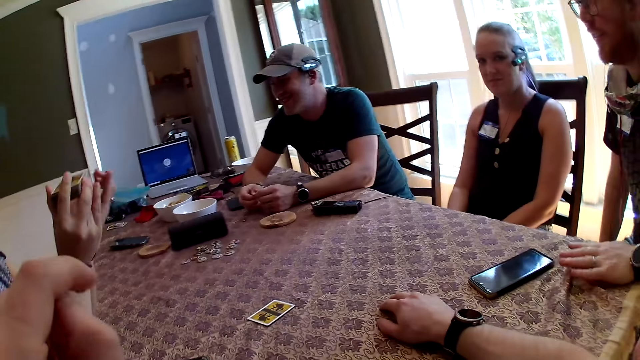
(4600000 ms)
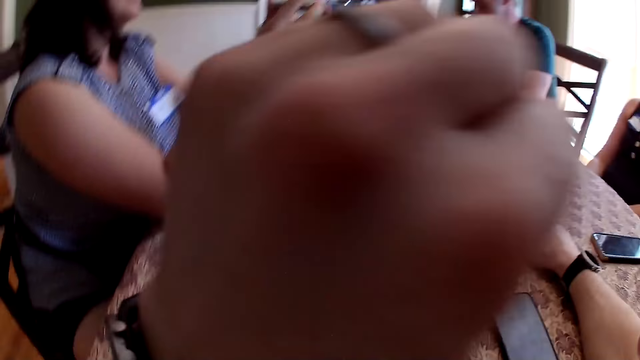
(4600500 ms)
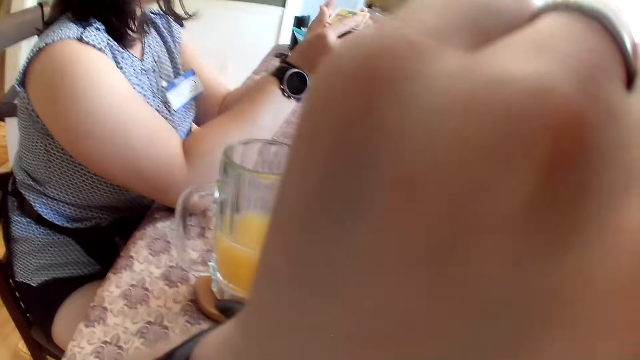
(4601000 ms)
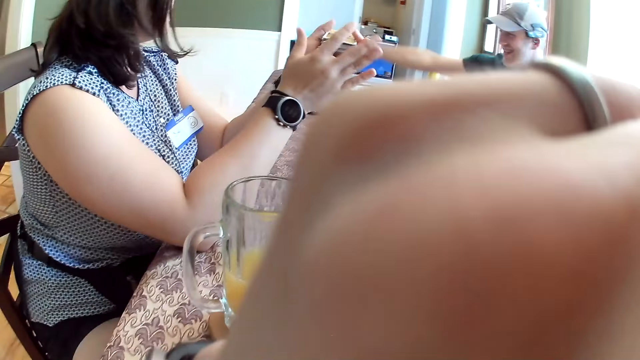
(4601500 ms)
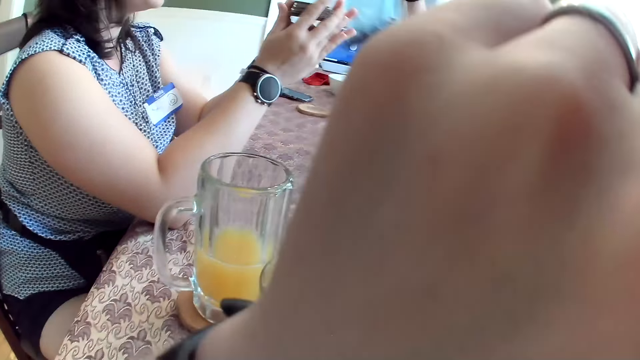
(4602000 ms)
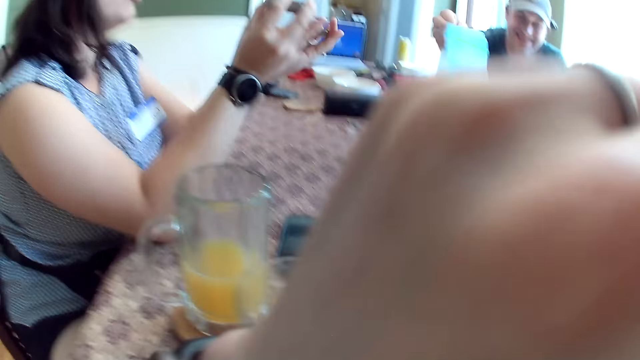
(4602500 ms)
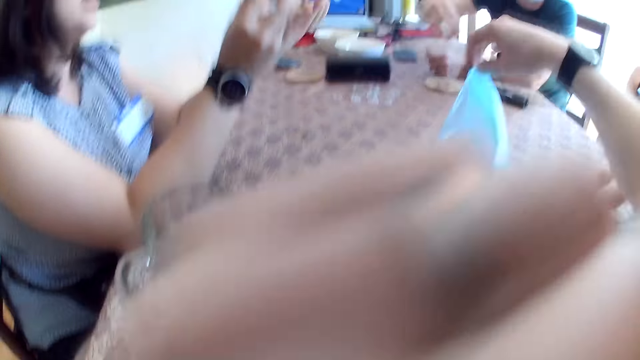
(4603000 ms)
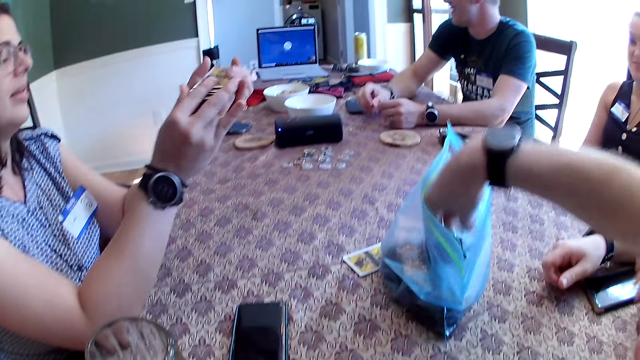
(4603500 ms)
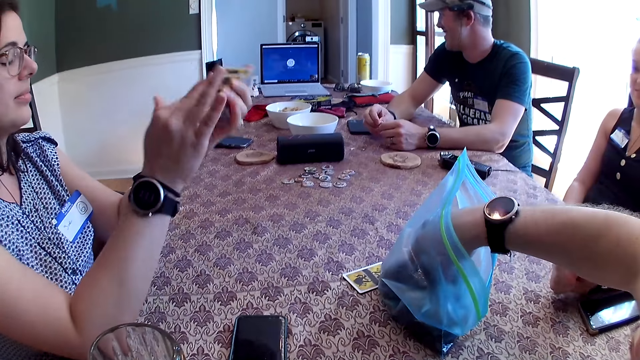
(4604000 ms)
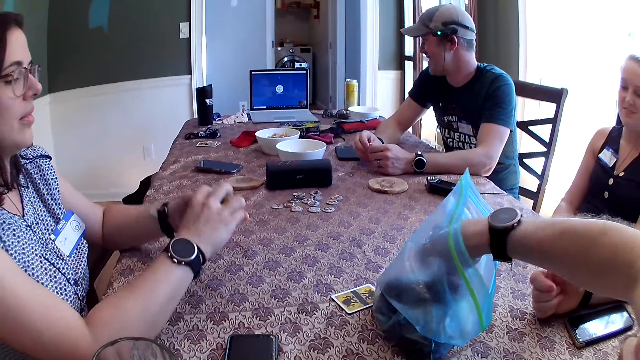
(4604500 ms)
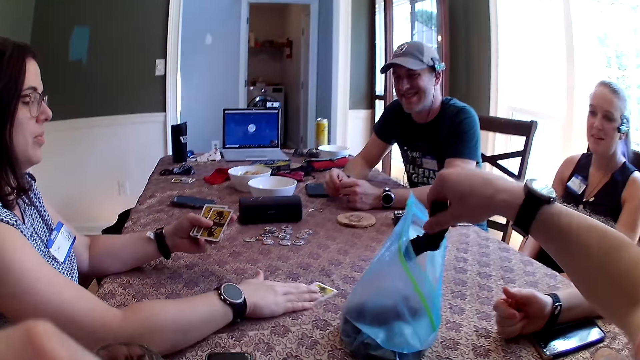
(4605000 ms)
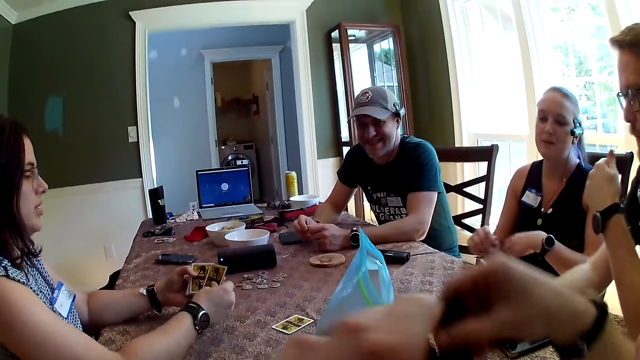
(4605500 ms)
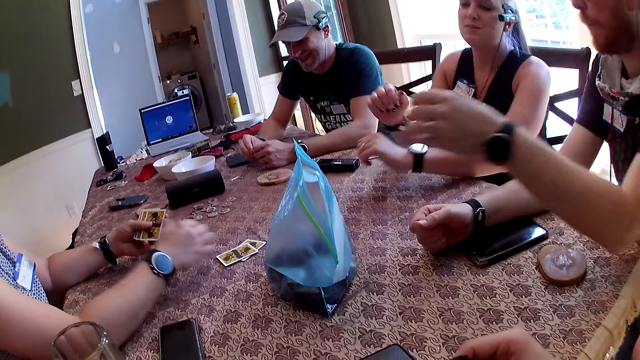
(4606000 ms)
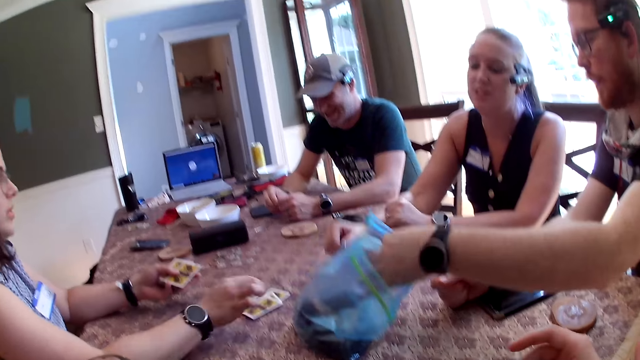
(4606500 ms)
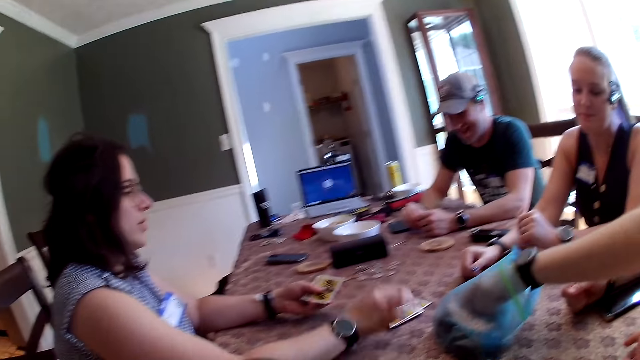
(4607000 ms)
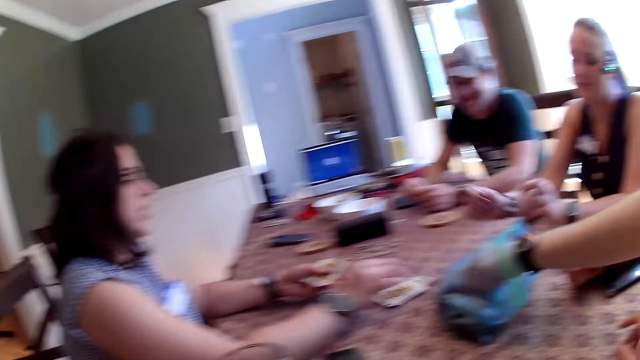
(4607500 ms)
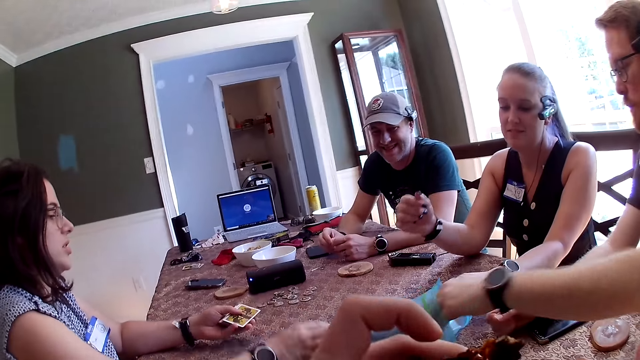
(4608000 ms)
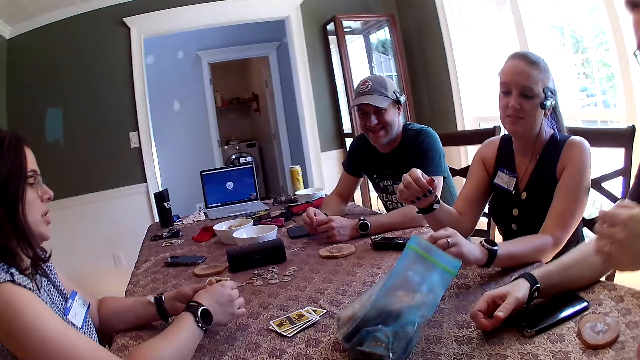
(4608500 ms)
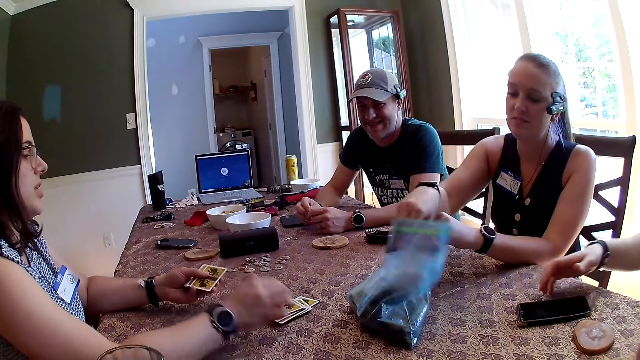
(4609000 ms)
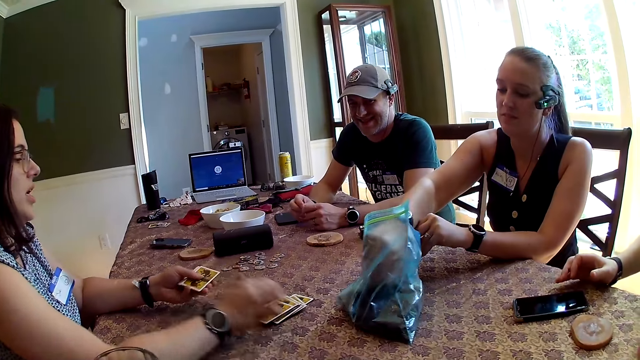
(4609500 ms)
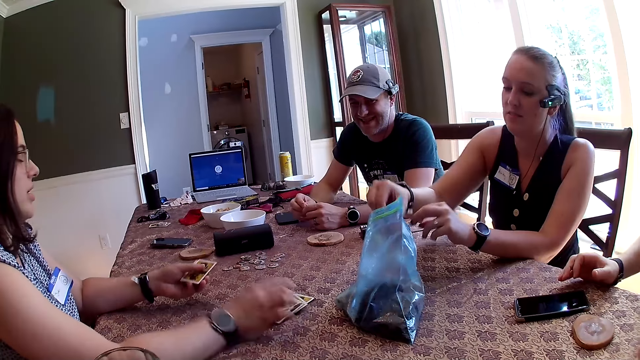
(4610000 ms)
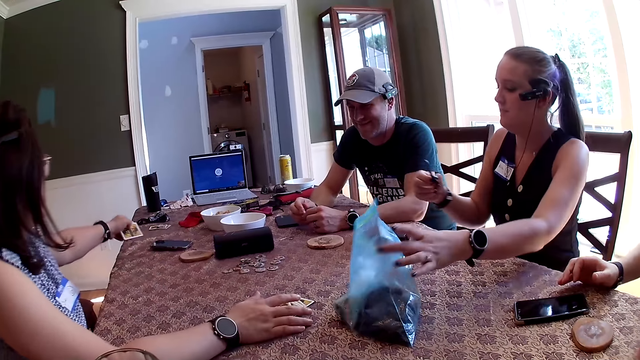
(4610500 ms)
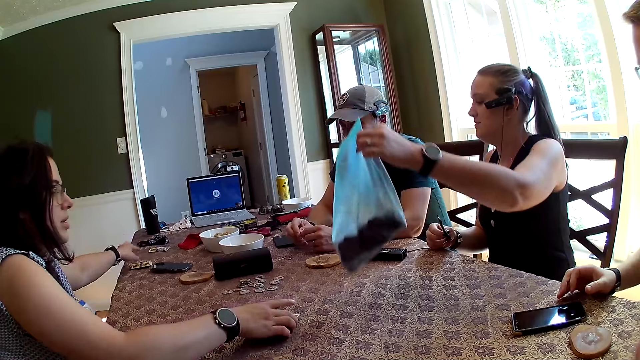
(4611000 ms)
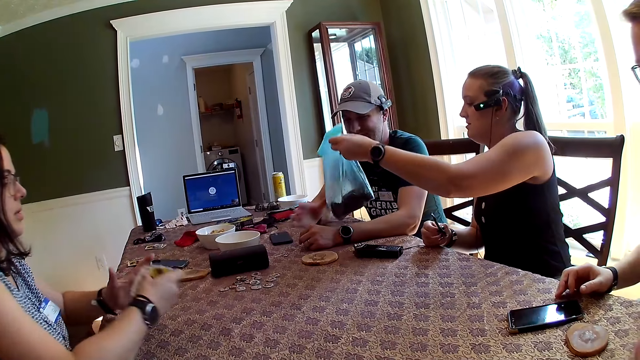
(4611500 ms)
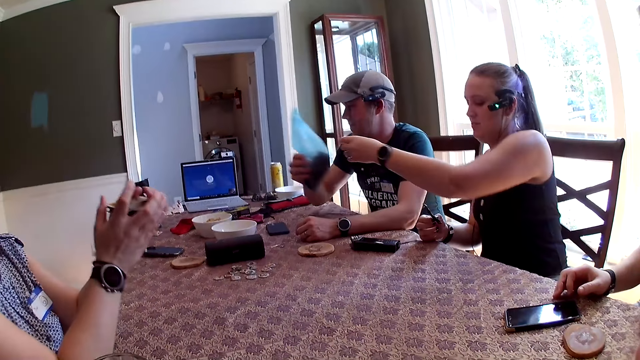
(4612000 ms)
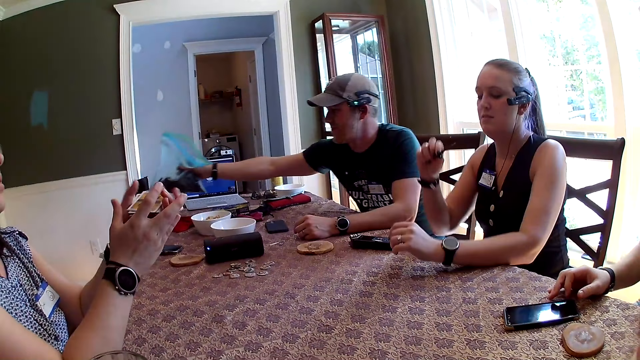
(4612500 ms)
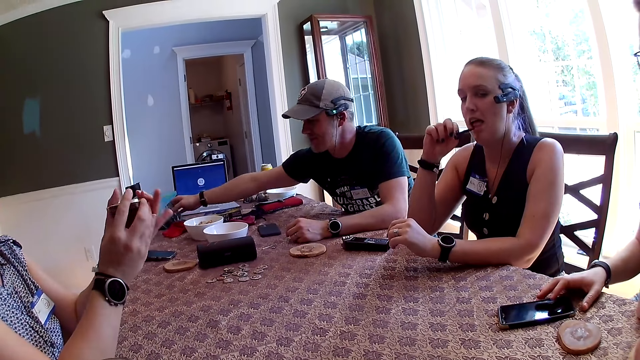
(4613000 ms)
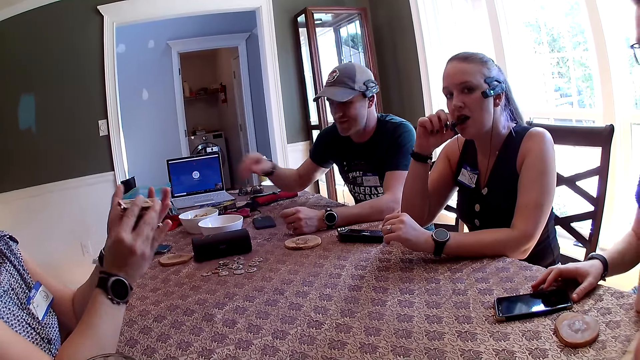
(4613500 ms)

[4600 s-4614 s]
A person passes something to the camera wearer. He takes a piece of meat from a polythene bag with his right hand. The woman adjusts a card on the table with her right hand. Another woman drops a card on the table with her right hand. She drops a card on the table with her right hand again. A man takes a piece of jerky from the bag with his left hand. The second woman drops a card on the table with her right hand. She drops a card on the table with her right hand again. A third woman pulls the bag on the table with her left hand. The second woman drops a card on the table with her right hand. She drops a card on the table with her right hand again. The third woman grabs a piece of jerky from the bag with her right hand. The second woman drops a card on the table with her right hand. The third woman passes the bag of jerky on the table to another man with her left hand. The second woman drops a card on the table with her left hand, picks up the cards on the table with her right hand, and shuffles the cards with both hands. The other man drops the bag of jerky on the table with his right hand. The third woman eats the jerky in her right hand.

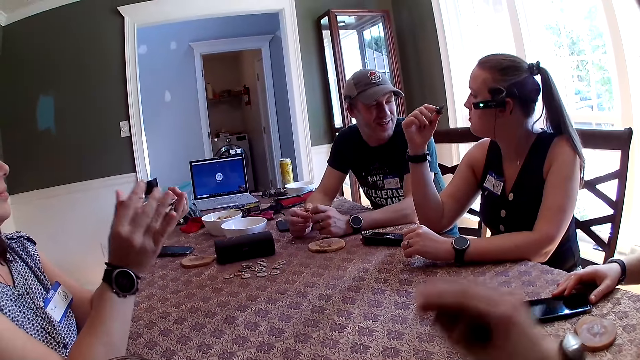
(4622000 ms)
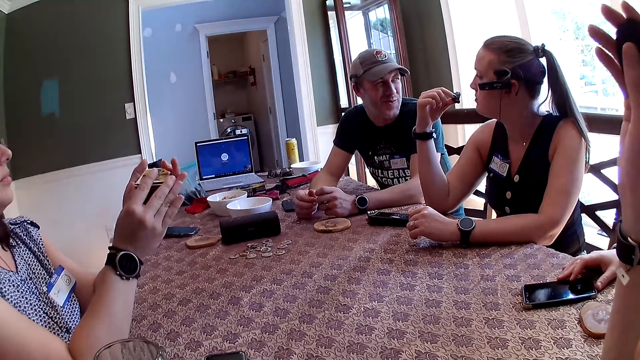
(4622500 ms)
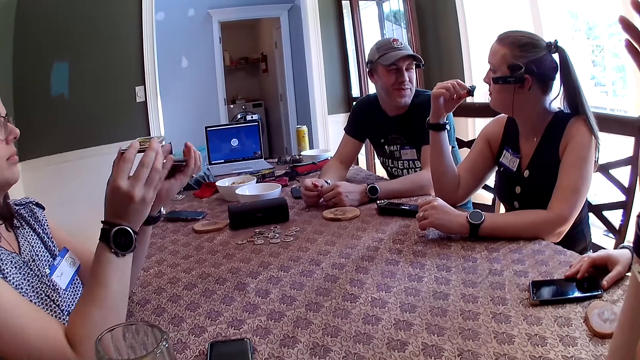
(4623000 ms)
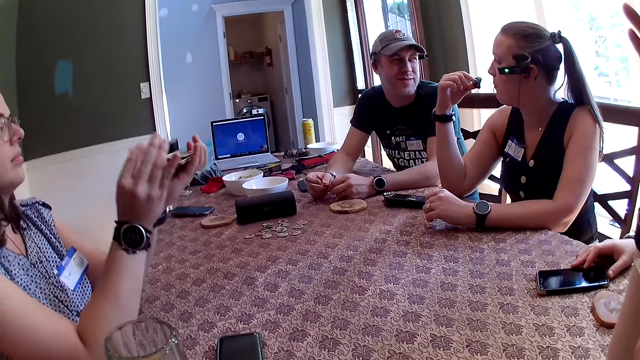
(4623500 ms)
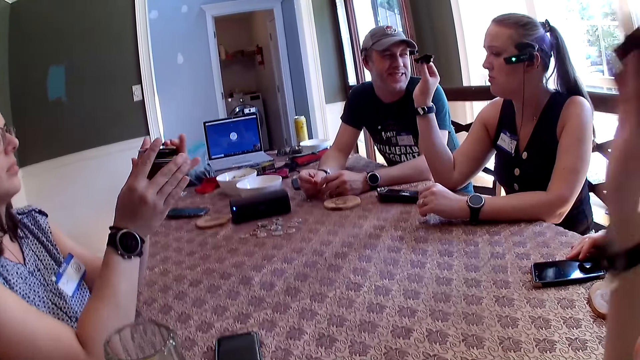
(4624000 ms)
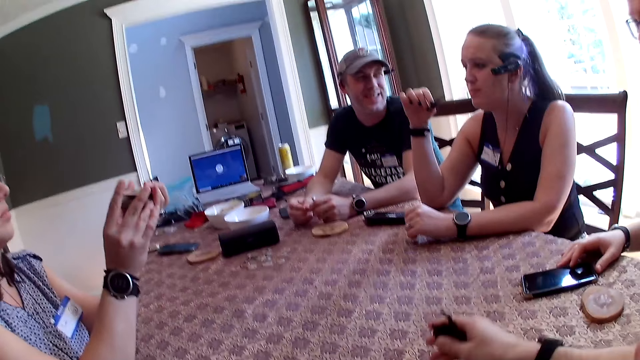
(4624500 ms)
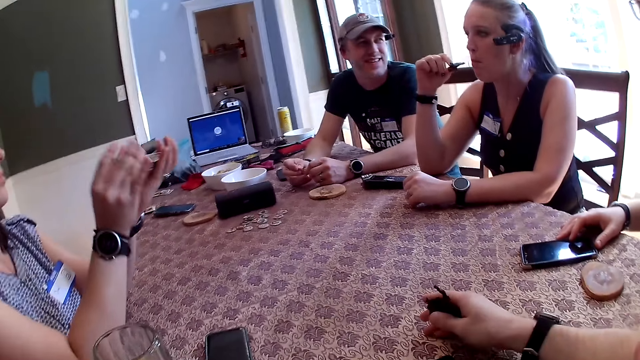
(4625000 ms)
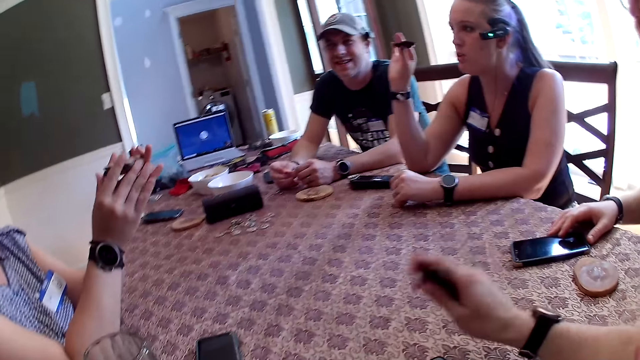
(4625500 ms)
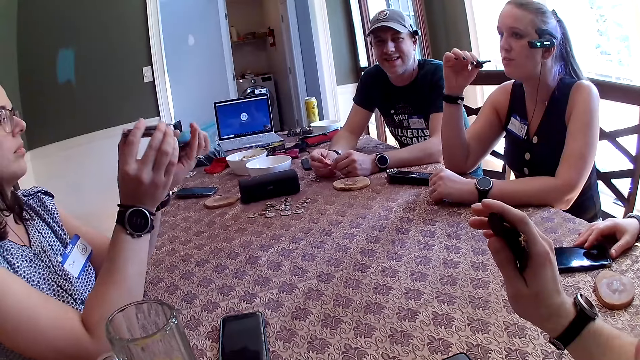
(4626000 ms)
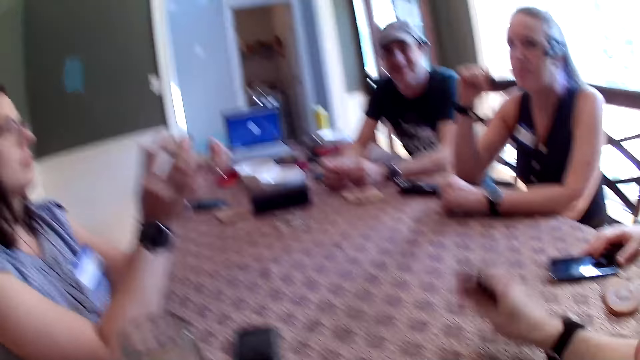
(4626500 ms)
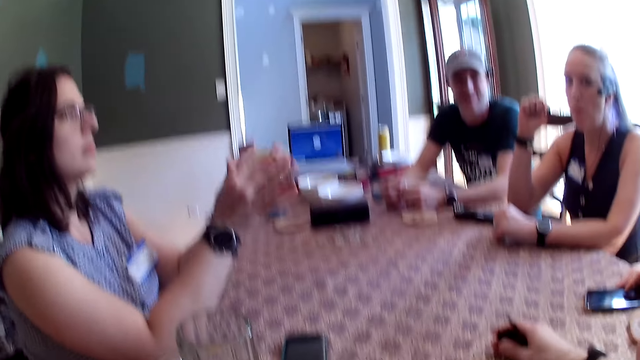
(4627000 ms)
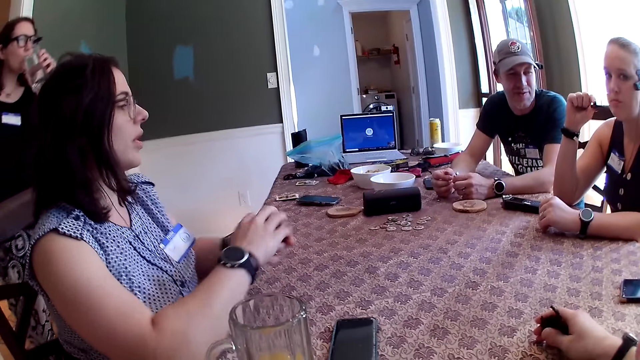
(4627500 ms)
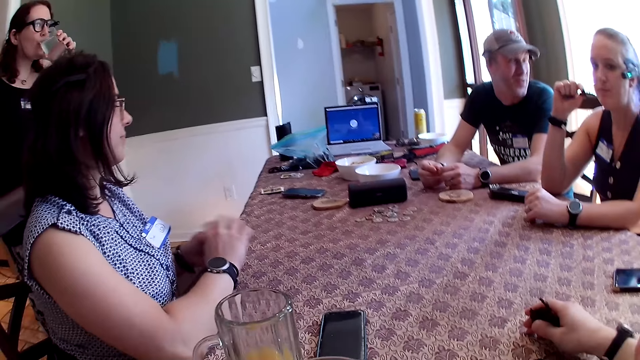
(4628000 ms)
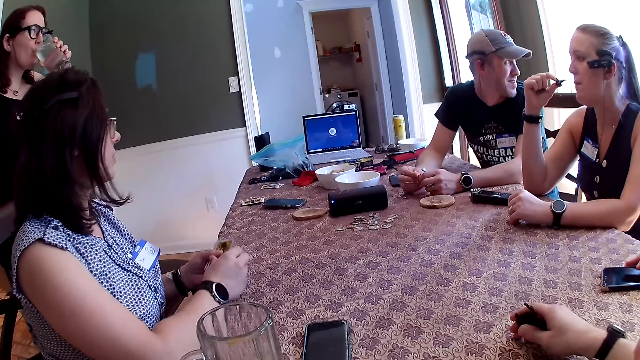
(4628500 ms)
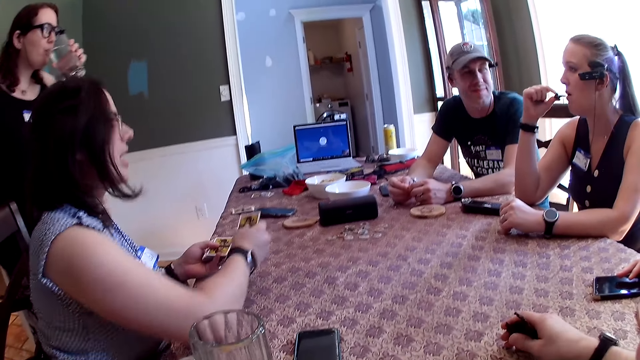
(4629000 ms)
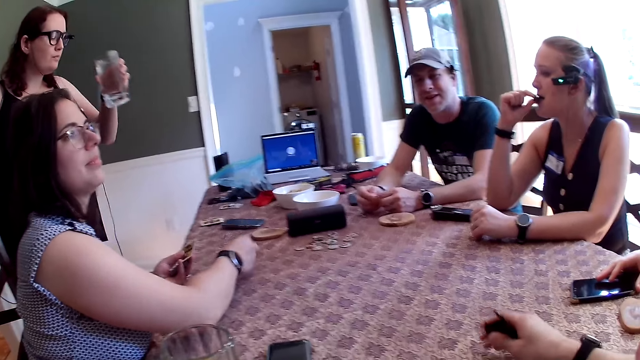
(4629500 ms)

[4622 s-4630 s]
The camera wearer holds the snack in the right hand. A woman drinks from a cup in her left hand and walks towards the table.
